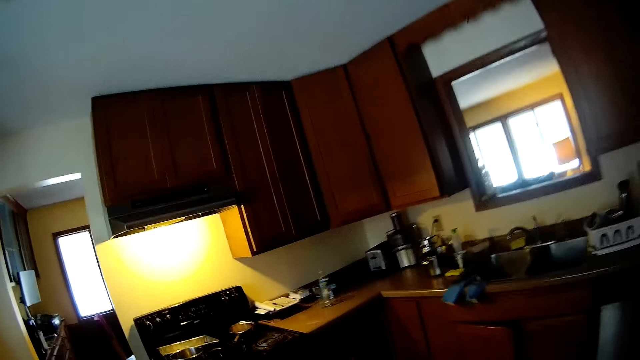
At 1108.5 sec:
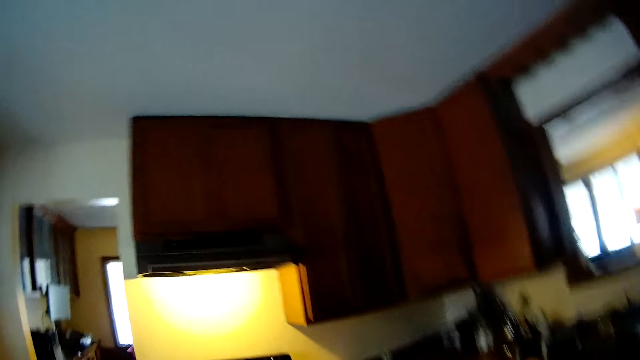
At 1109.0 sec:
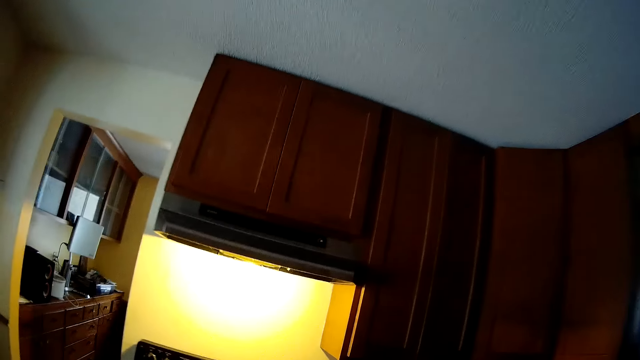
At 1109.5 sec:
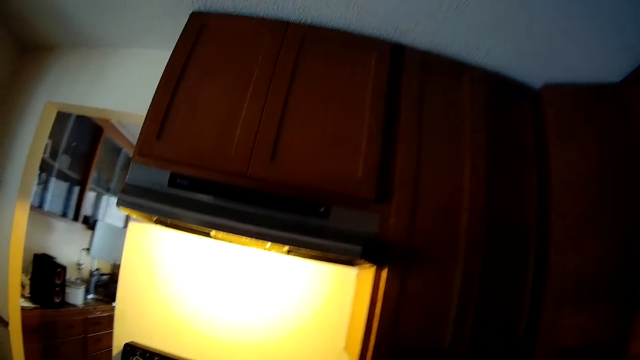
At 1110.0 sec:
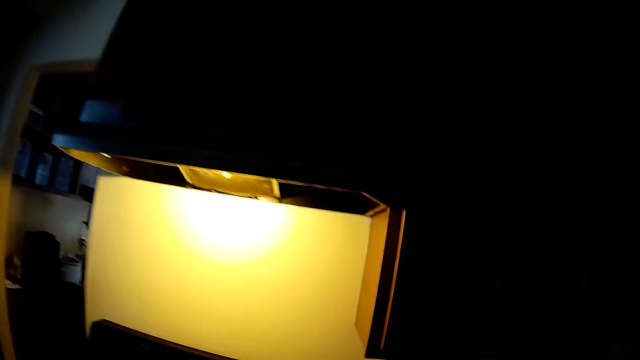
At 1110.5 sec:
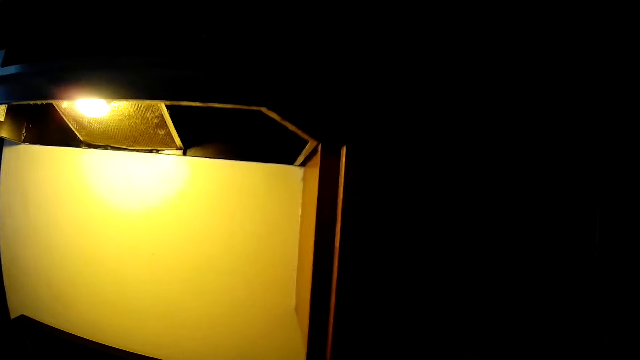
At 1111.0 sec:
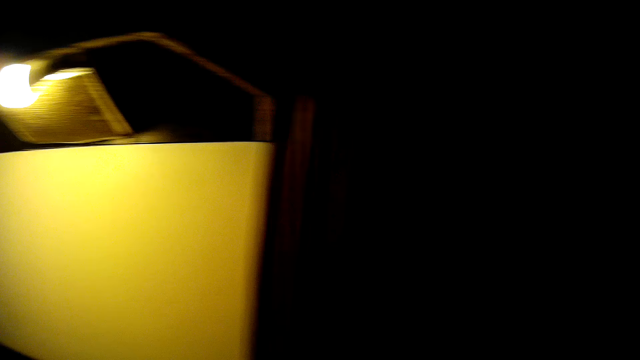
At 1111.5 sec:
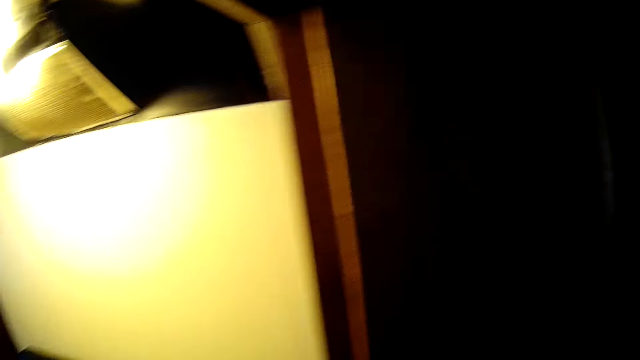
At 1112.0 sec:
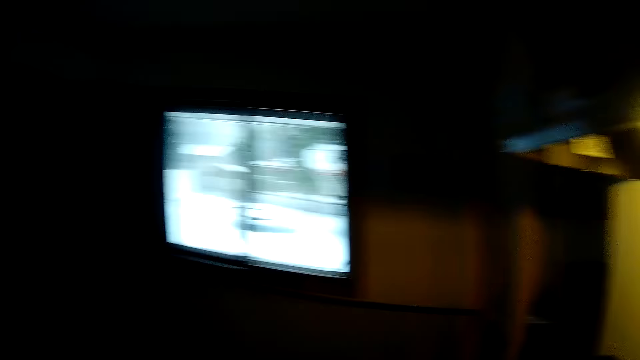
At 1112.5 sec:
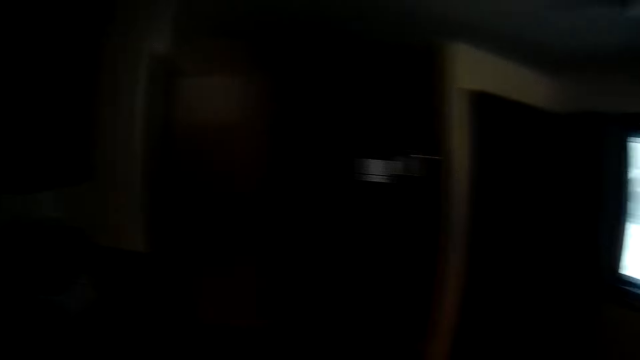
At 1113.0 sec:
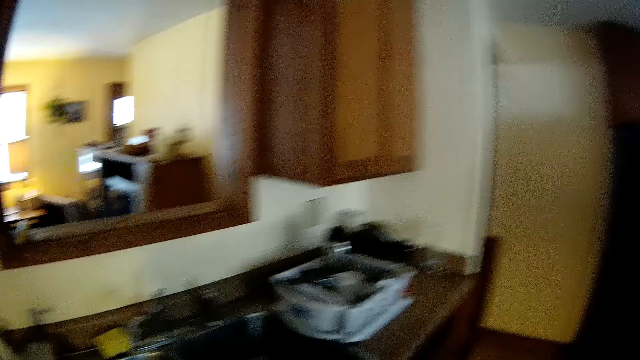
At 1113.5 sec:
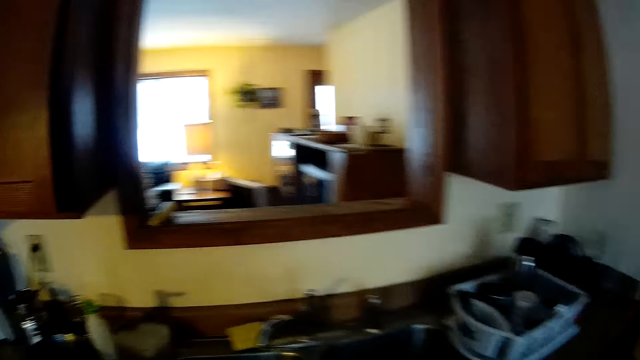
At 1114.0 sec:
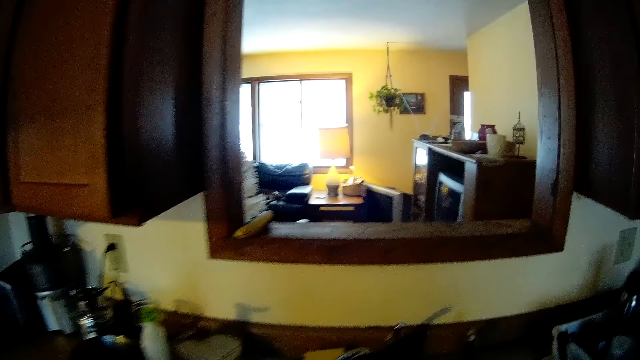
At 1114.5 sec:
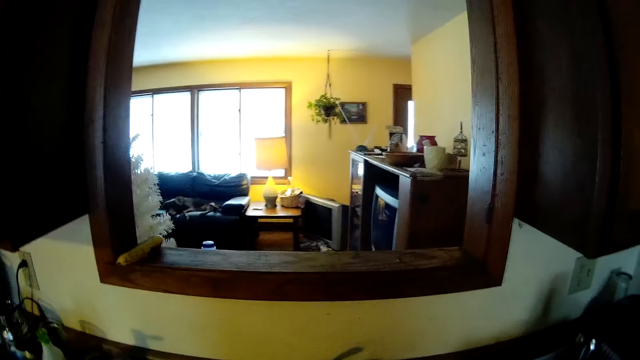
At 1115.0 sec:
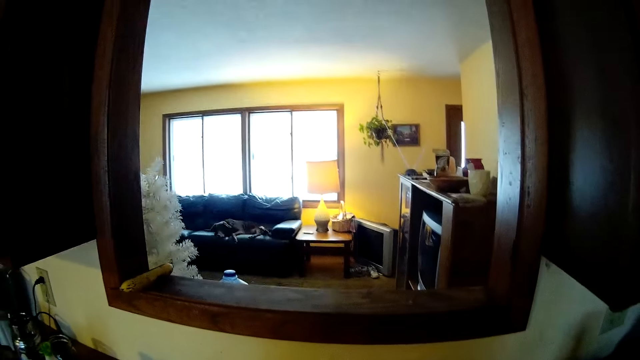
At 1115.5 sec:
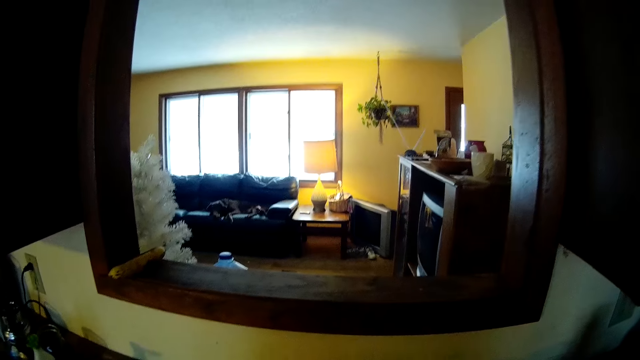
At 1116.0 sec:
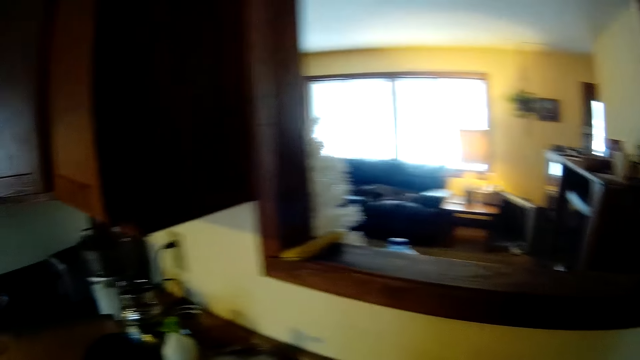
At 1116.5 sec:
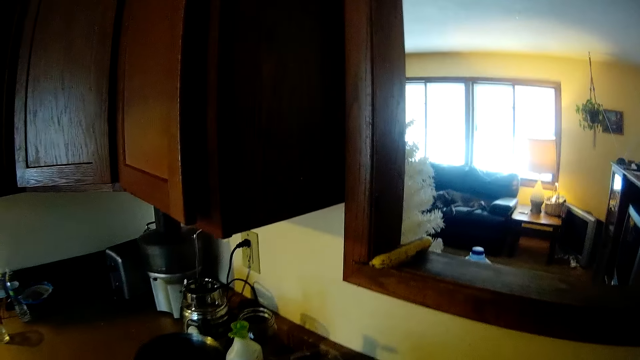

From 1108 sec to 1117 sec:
The camera wearer moves towards the kitchen cupboard.

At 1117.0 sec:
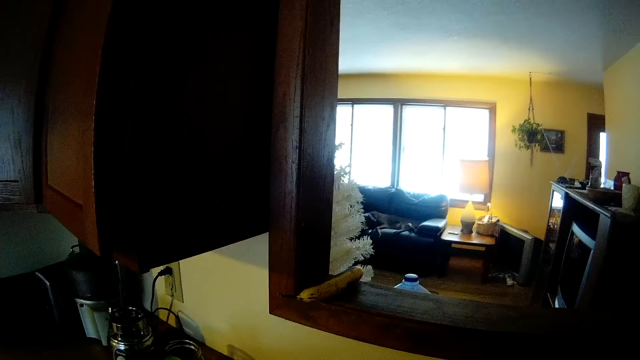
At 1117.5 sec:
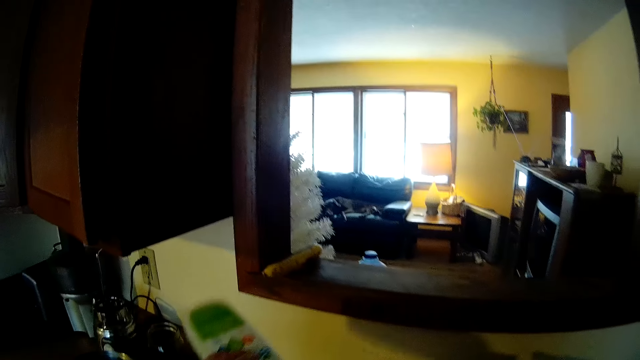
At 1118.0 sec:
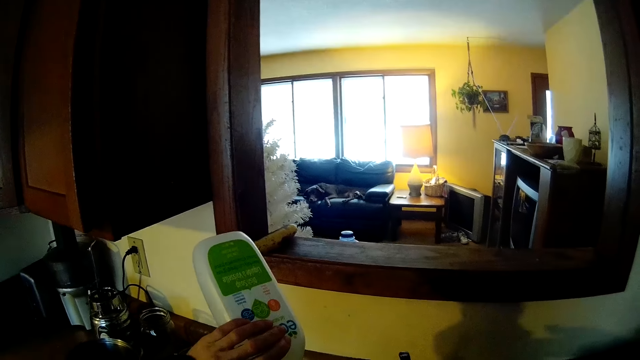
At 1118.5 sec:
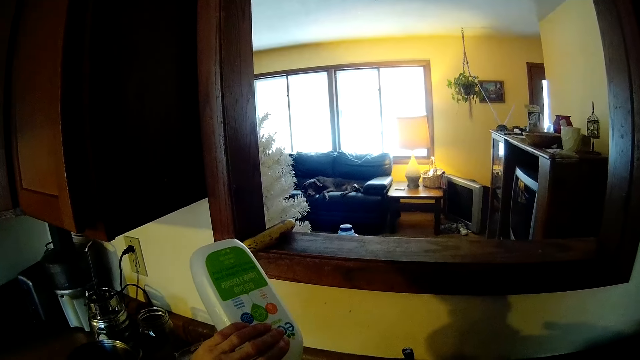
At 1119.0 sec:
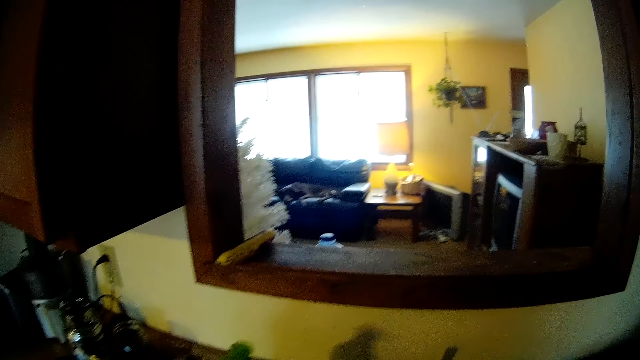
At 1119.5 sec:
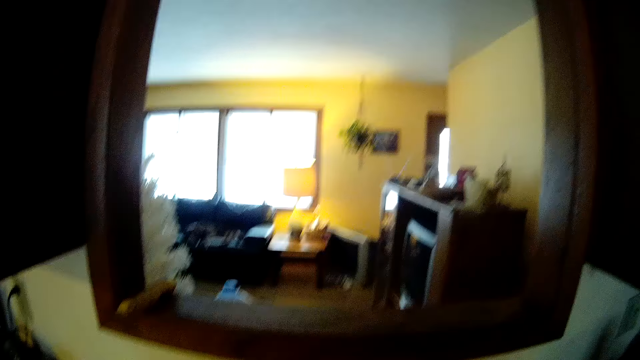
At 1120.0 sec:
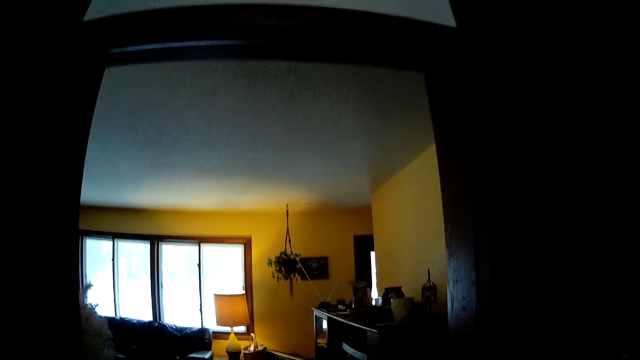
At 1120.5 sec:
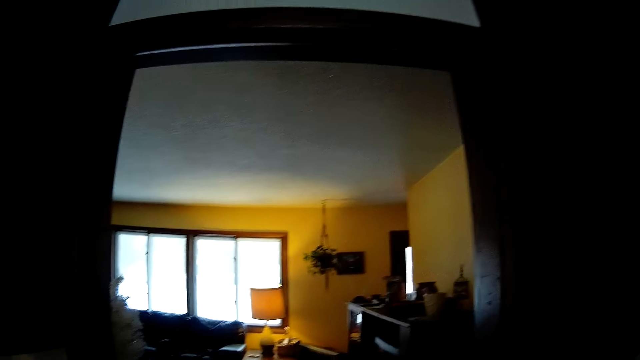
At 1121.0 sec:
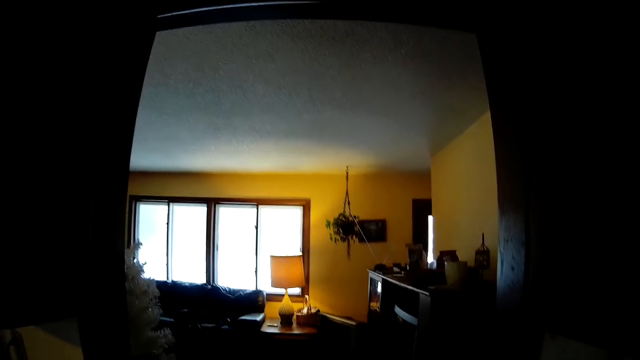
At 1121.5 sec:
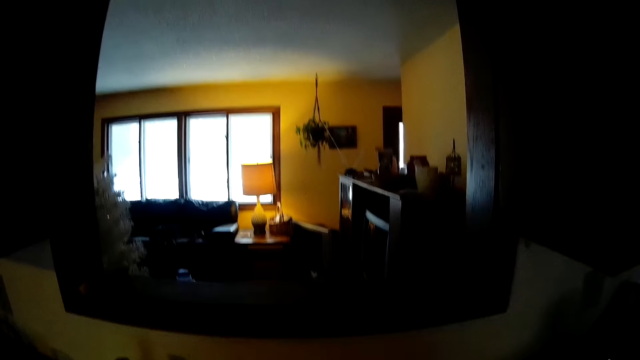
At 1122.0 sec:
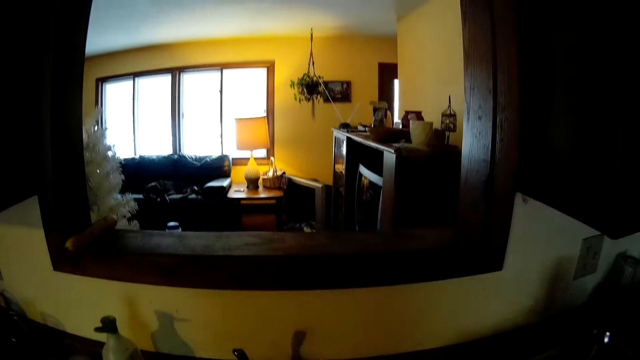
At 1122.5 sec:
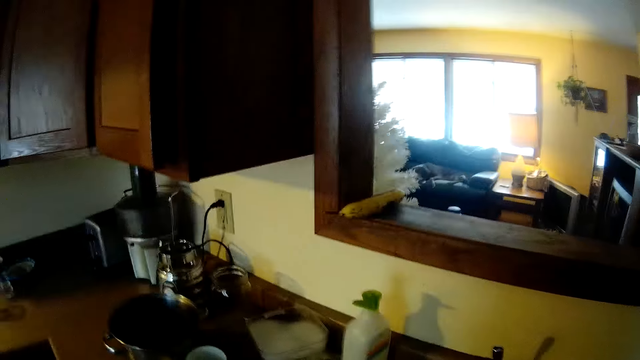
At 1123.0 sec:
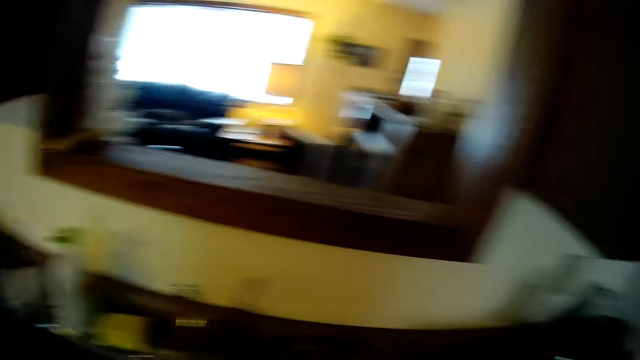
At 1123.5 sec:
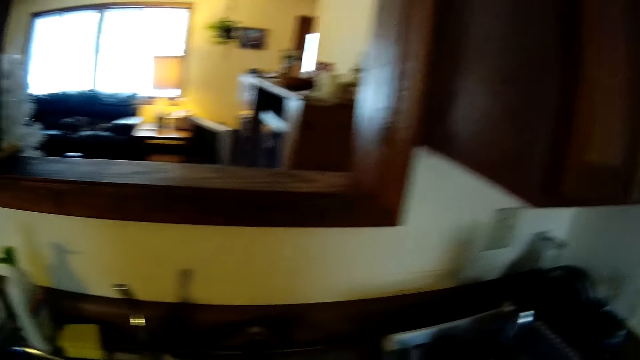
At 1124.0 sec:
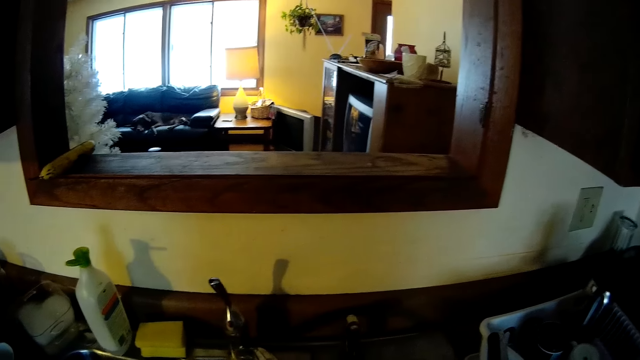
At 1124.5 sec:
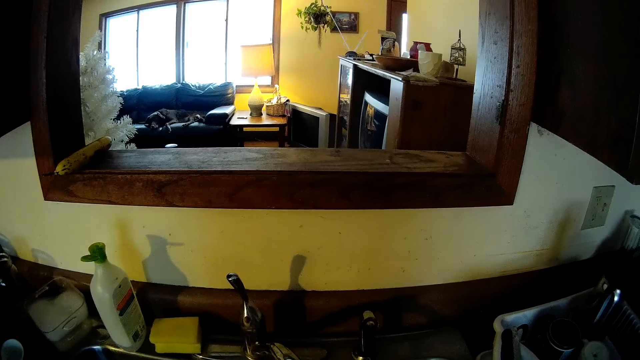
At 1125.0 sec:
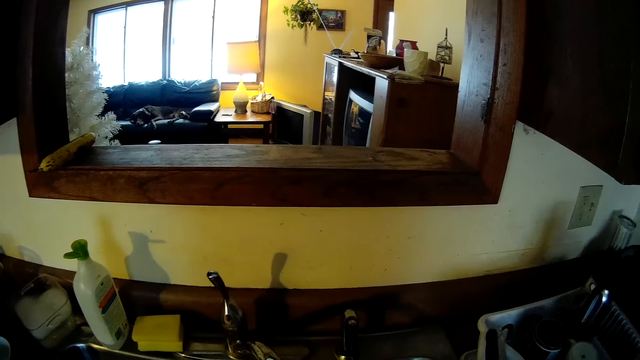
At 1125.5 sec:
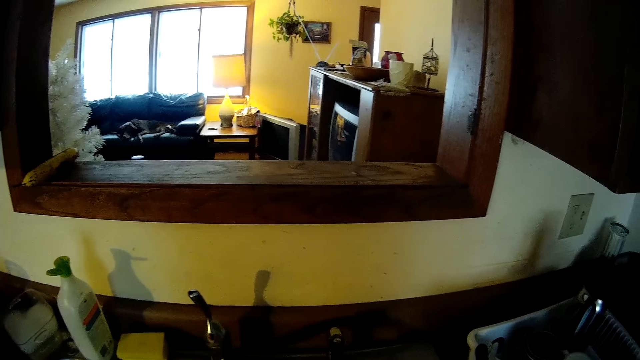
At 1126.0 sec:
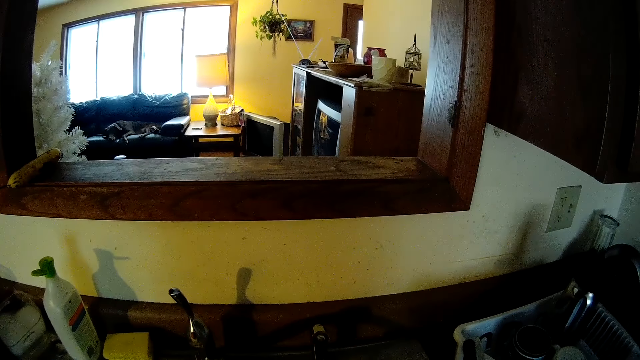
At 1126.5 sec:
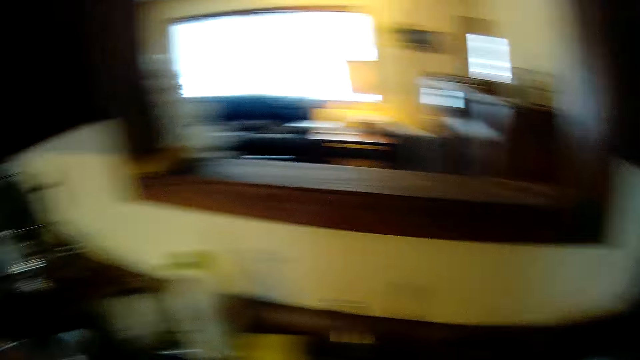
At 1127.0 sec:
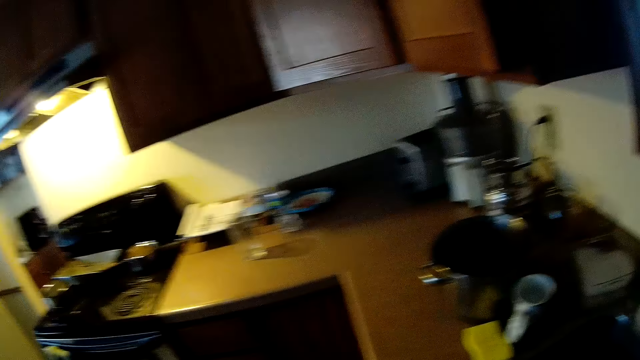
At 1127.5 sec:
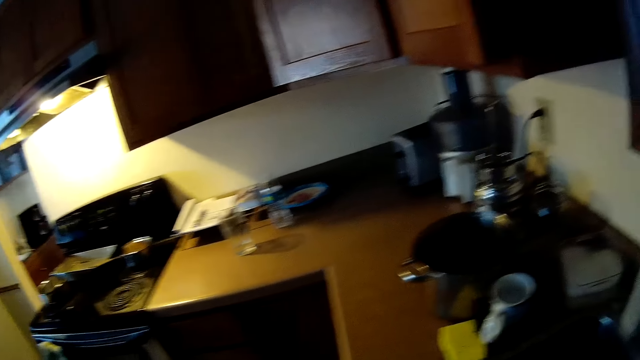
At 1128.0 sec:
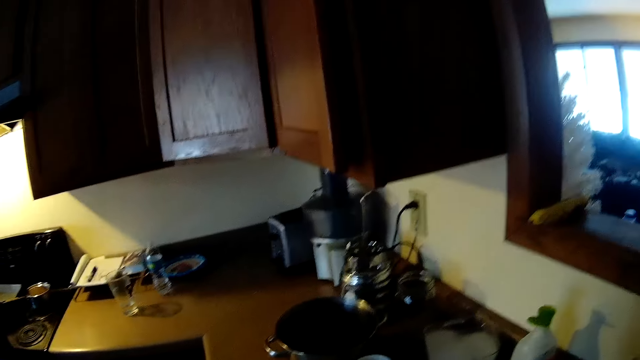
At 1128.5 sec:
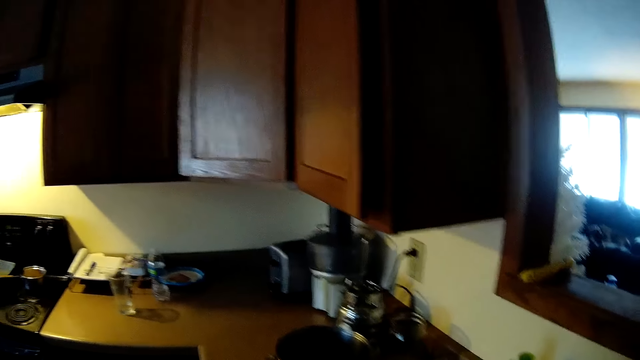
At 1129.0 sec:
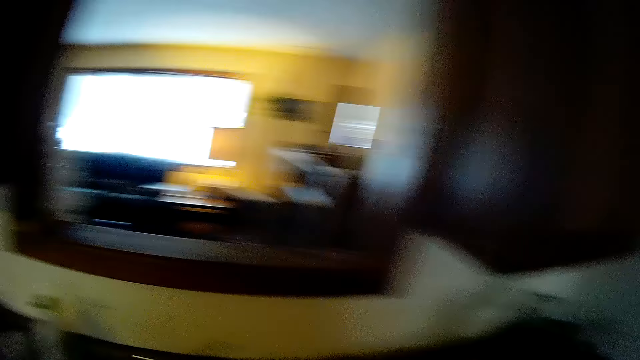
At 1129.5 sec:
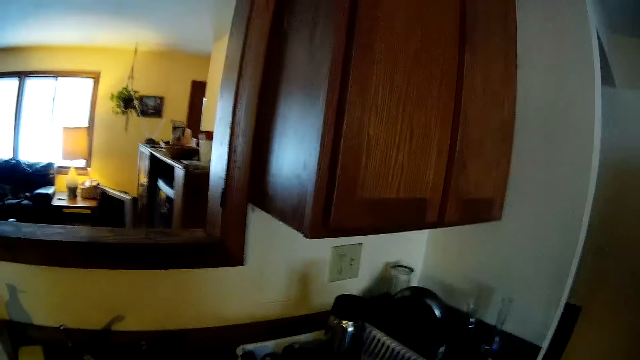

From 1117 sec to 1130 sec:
The camera wearer picks up a bottle of liquid soap from the kitchen sink with her left hand. She pours liquid soap from the bottle with her left hand. She lowers the bottle in her left hand. She walks in the kitchen.
